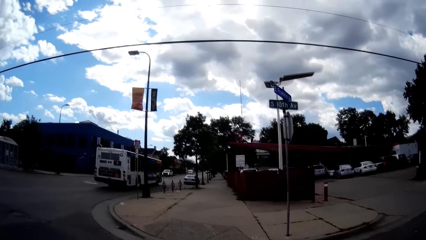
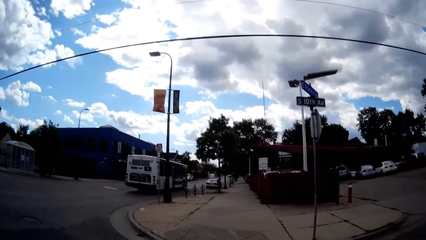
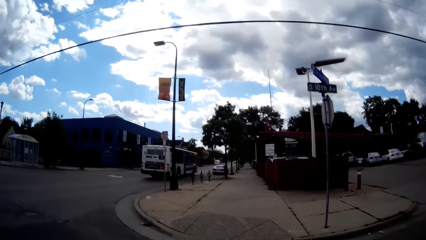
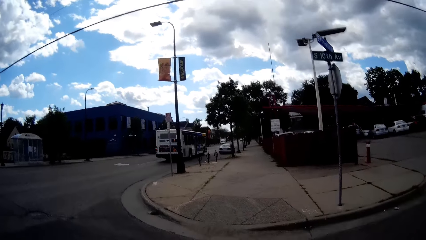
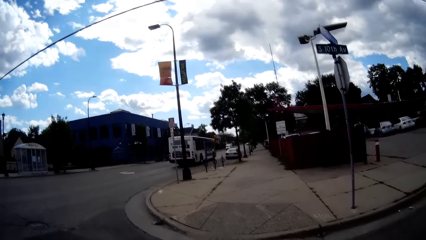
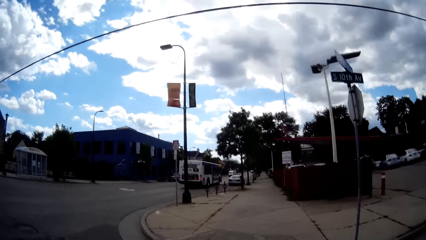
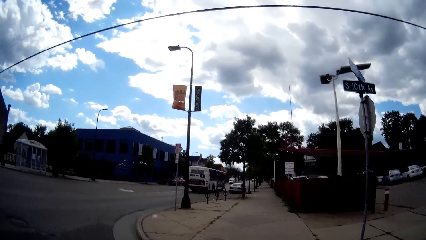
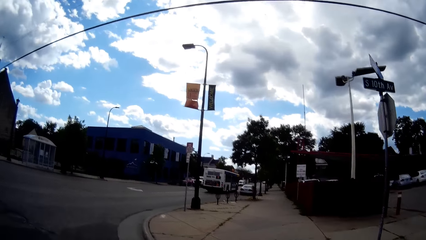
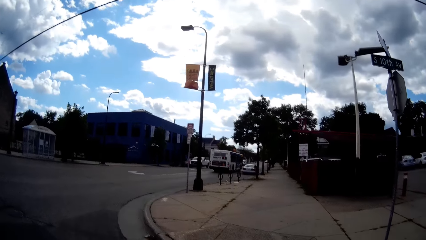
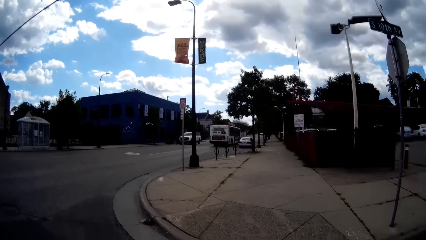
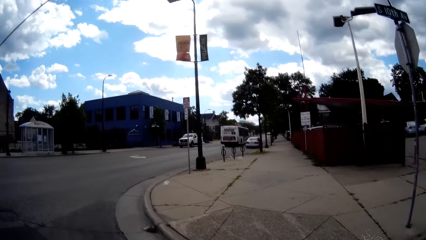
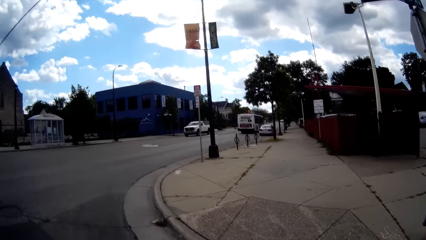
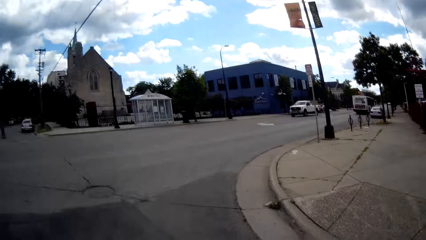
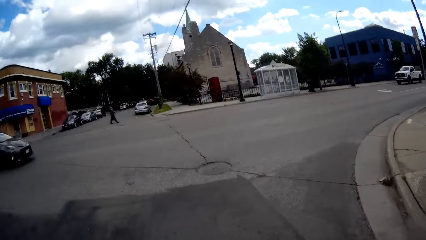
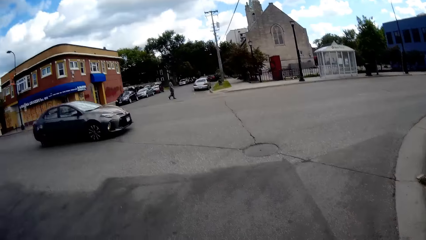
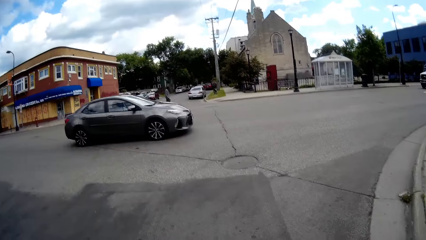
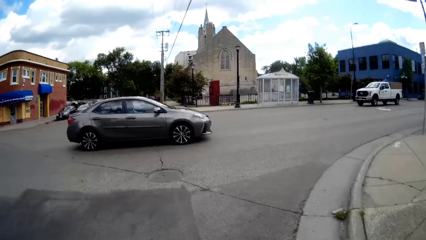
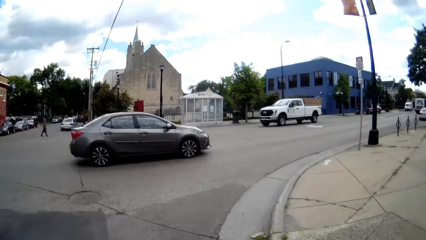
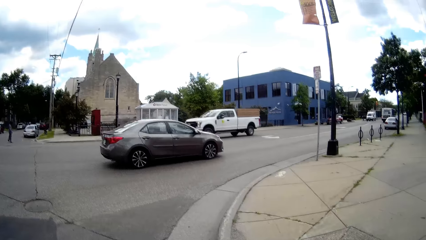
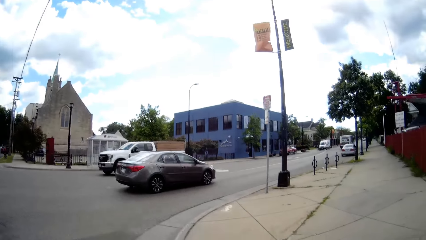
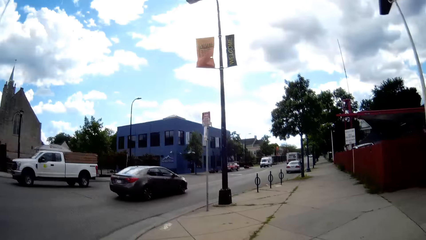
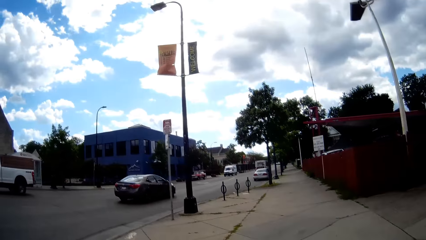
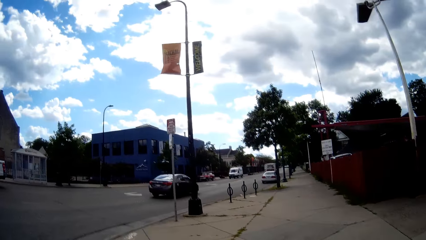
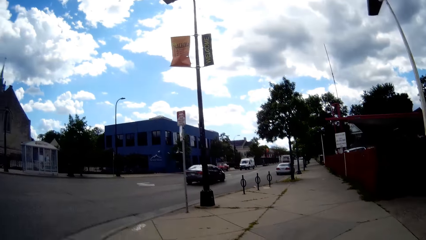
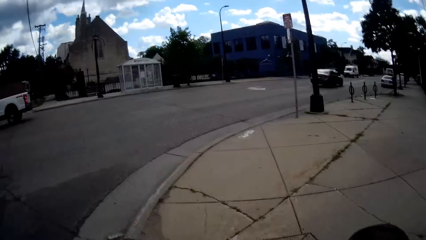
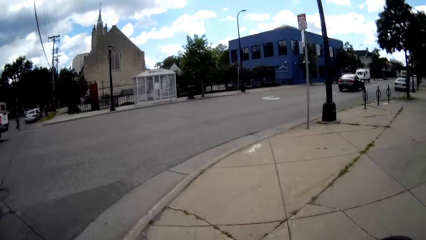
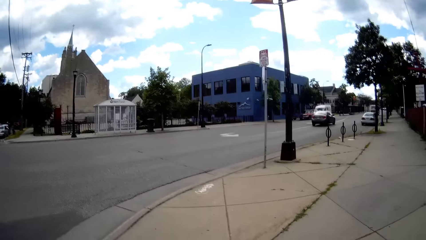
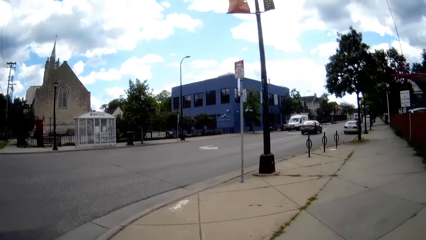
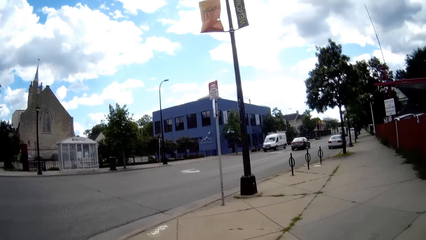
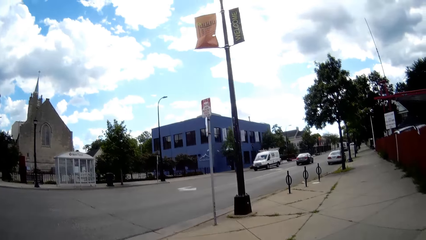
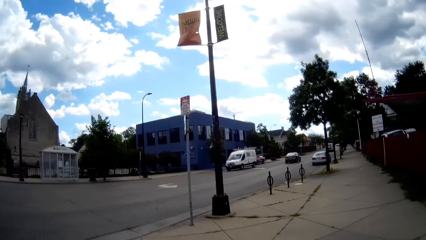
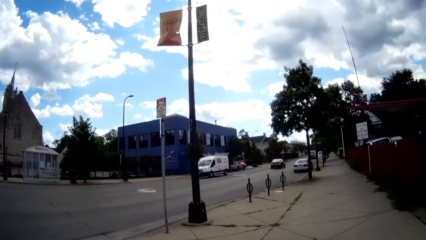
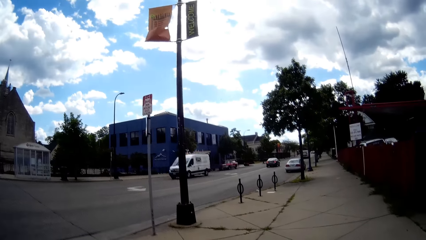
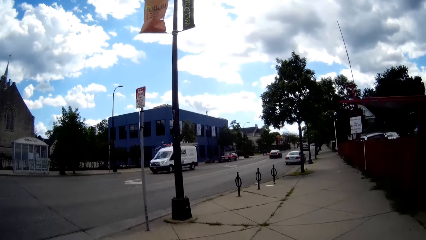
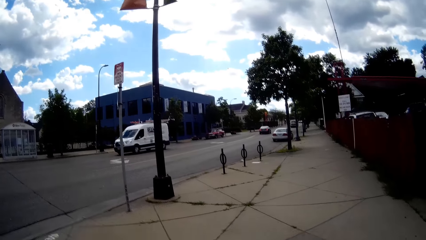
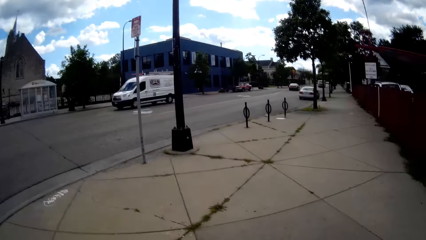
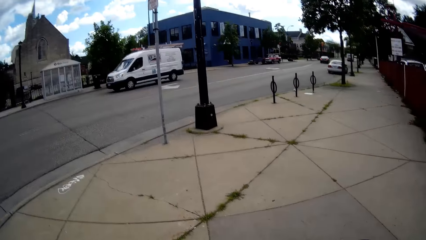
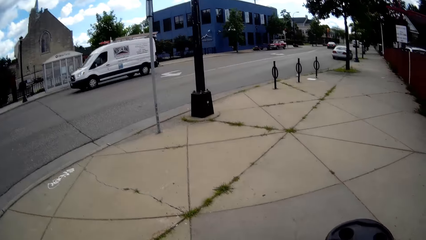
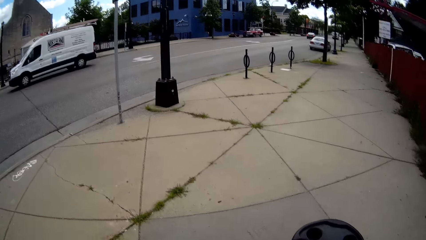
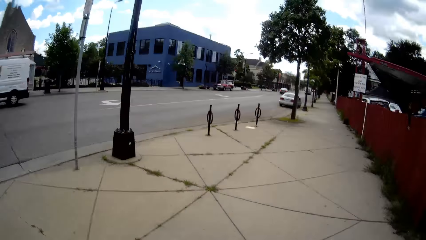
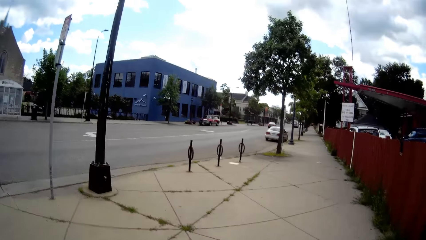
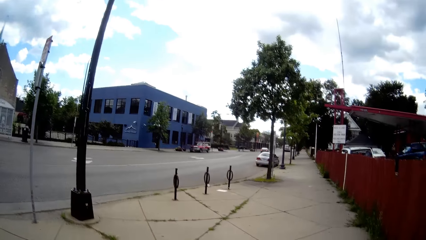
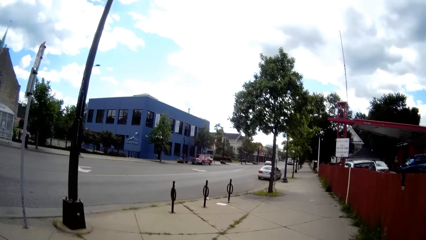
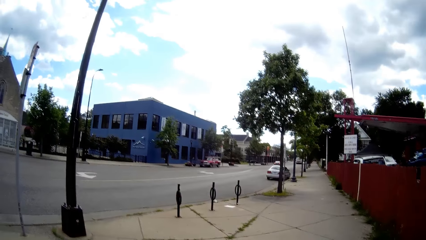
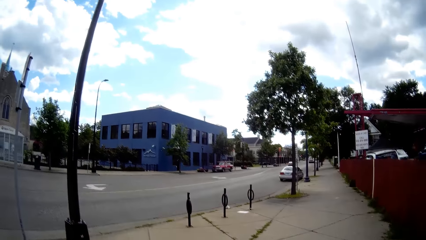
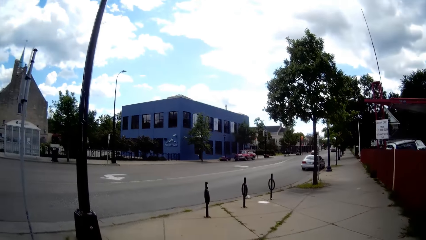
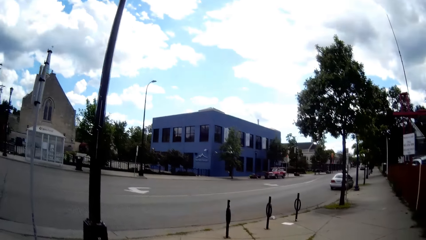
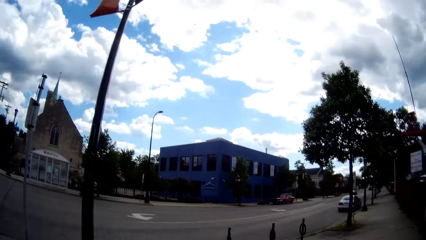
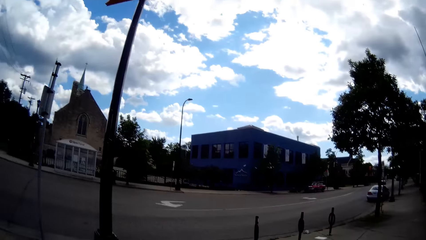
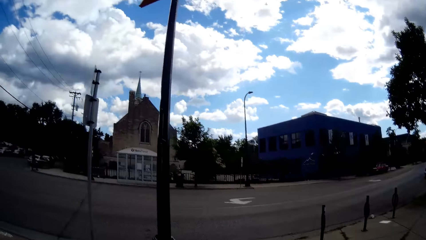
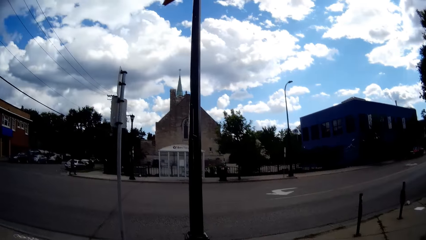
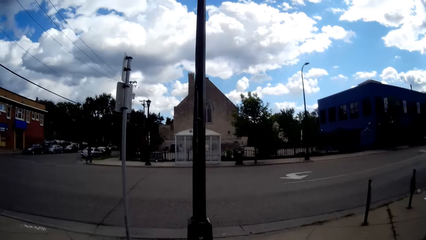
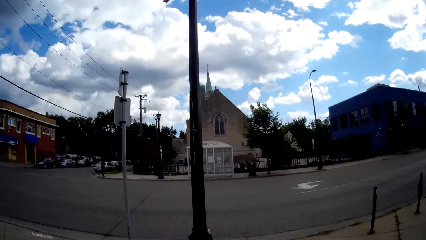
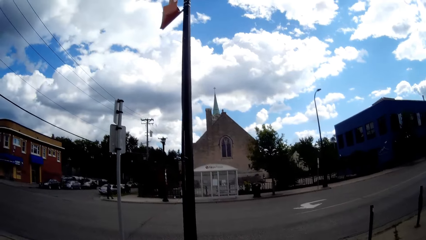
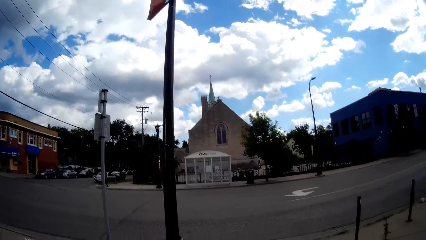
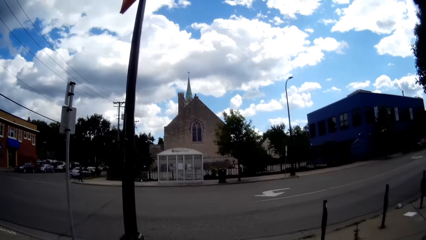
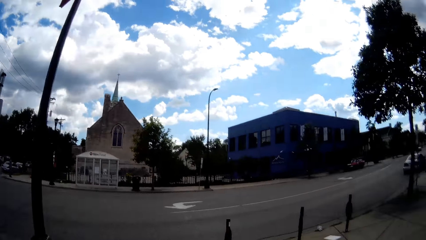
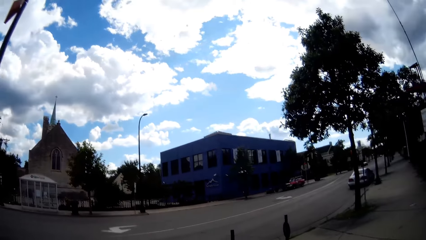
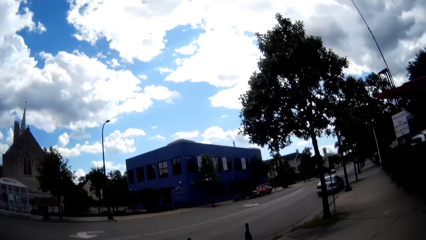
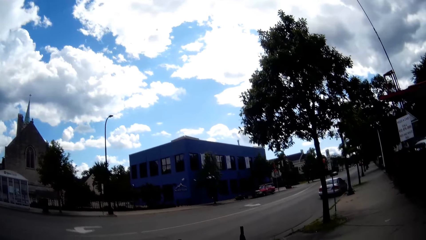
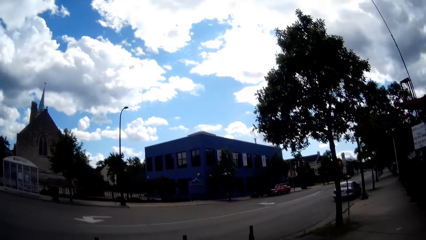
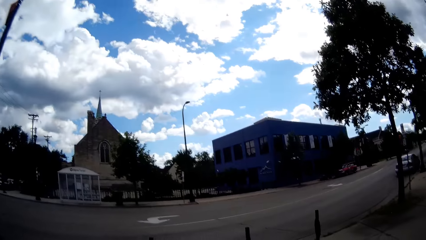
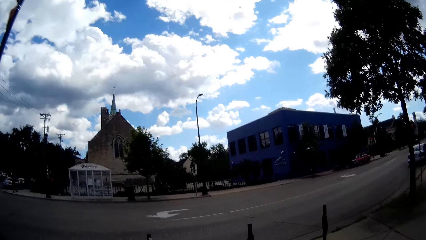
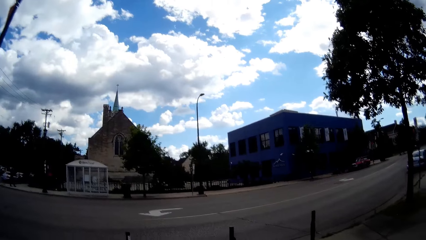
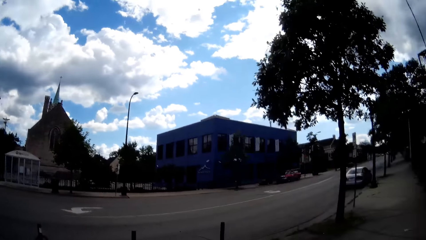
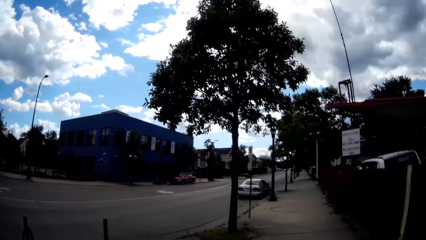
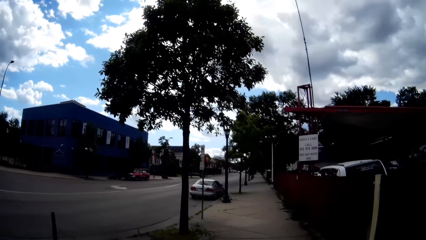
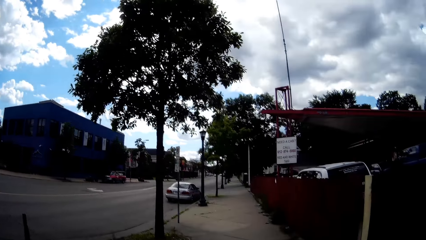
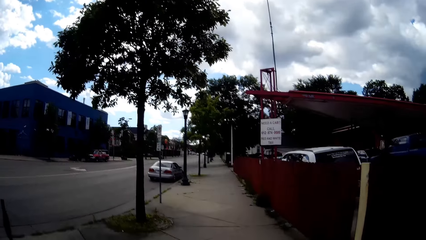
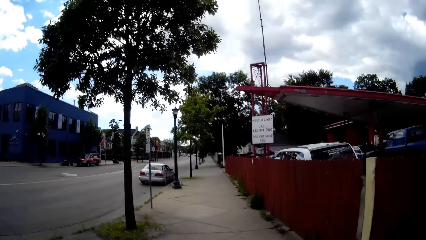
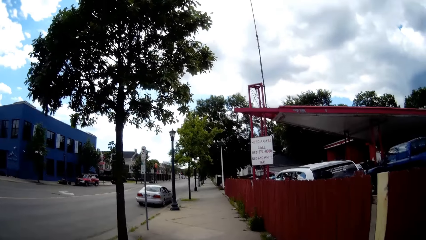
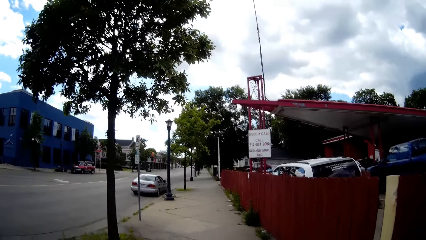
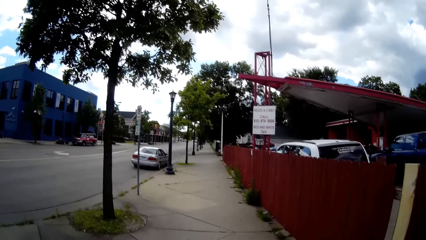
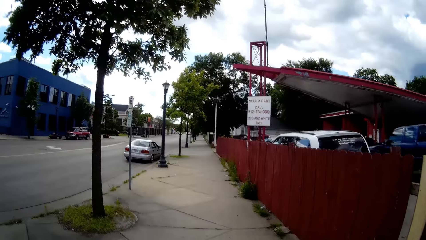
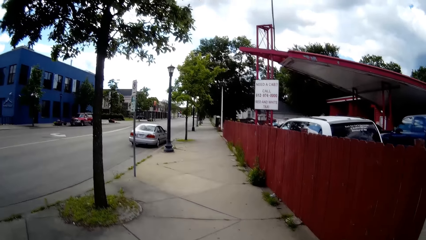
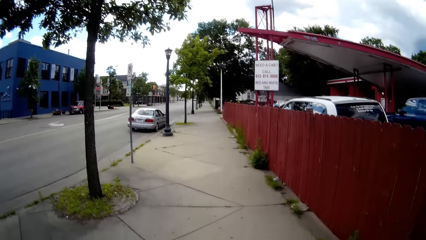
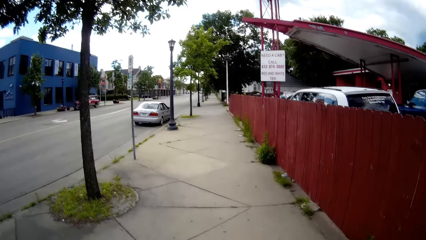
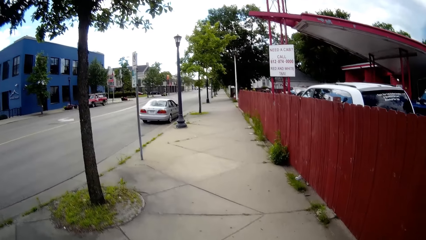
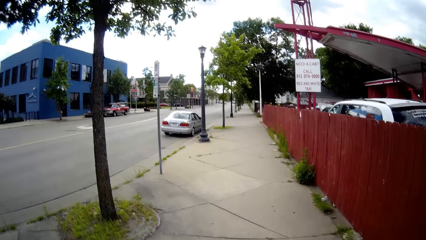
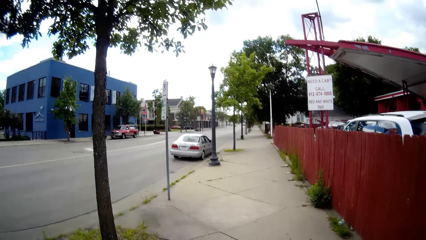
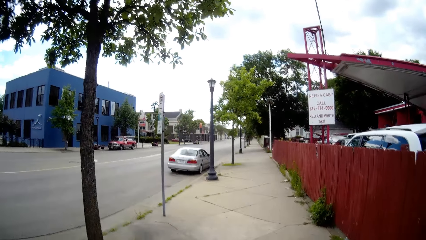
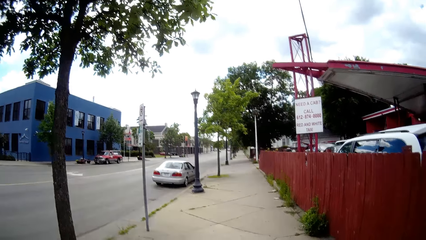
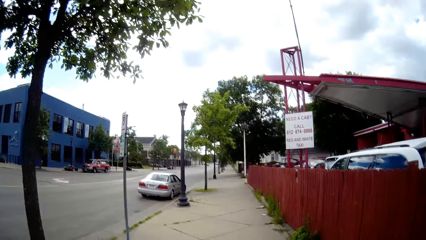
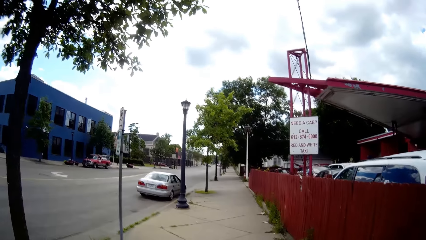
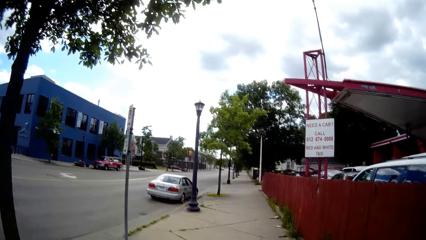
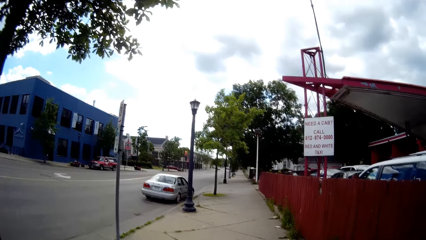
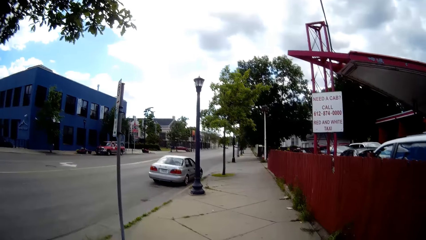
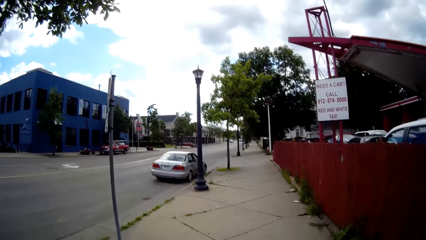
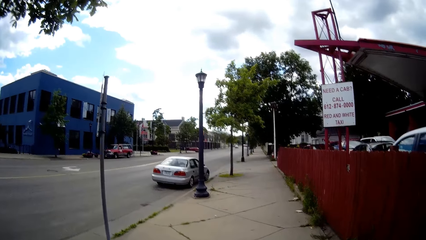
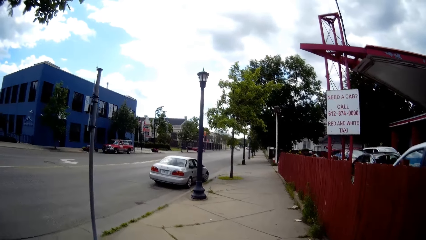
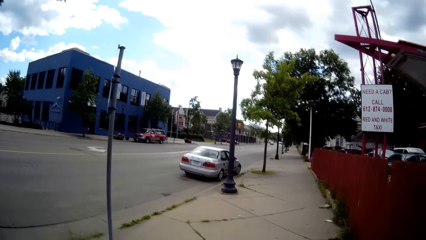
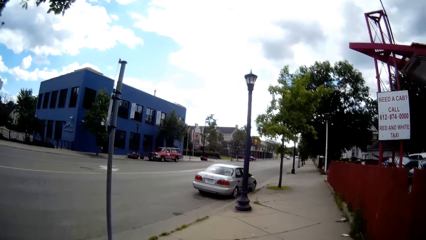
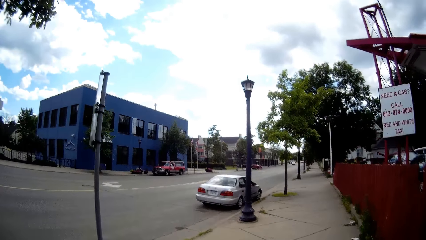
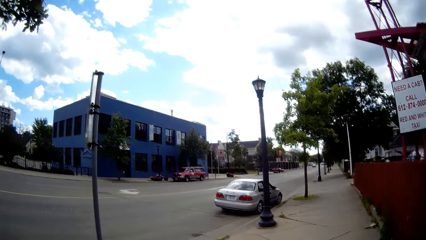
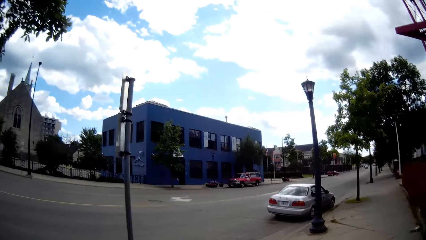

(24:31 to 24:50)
A grey car drives past the camera wearer. The camera wearer talks to the boy. They walk along the road.
